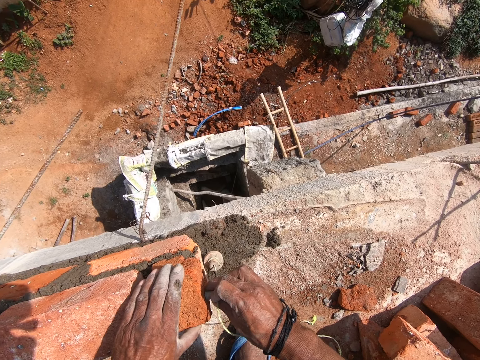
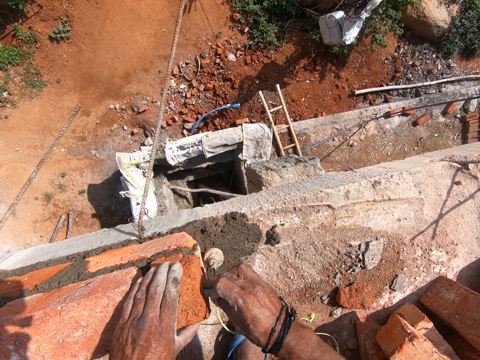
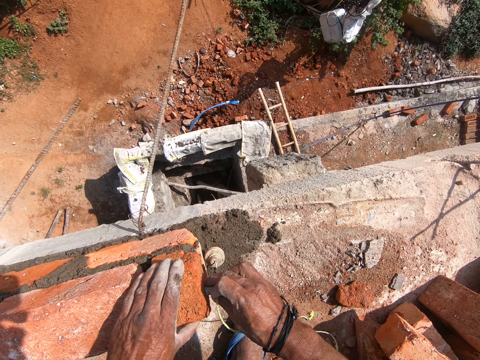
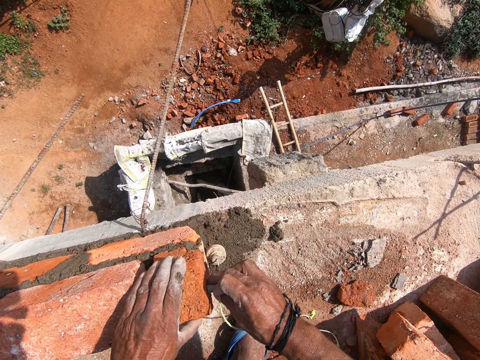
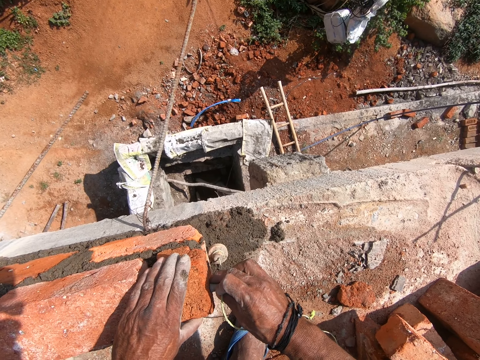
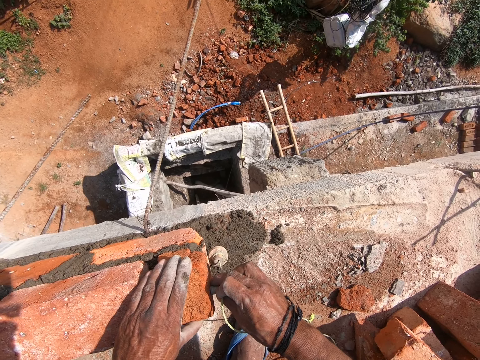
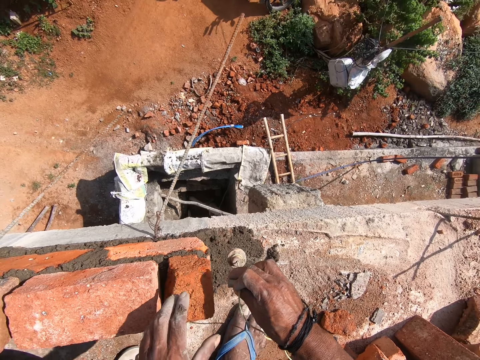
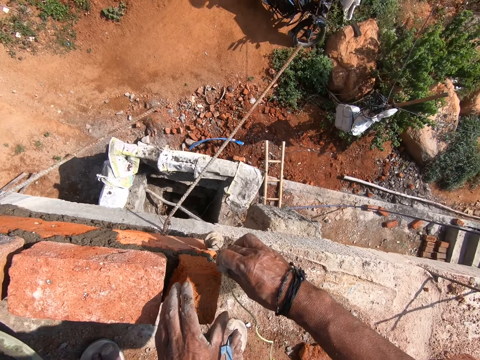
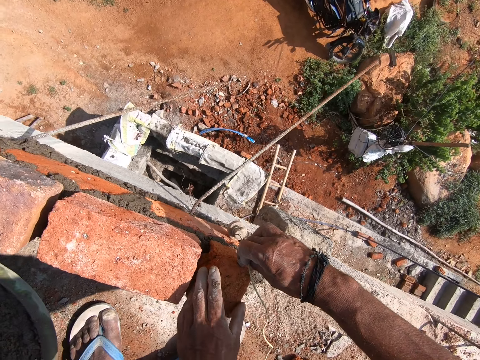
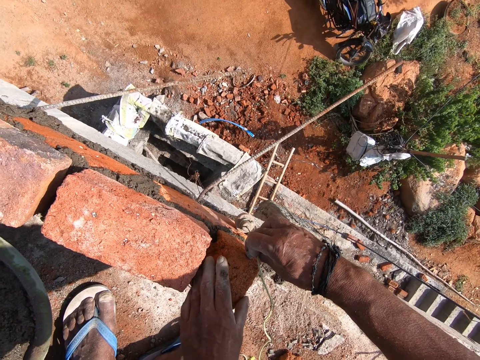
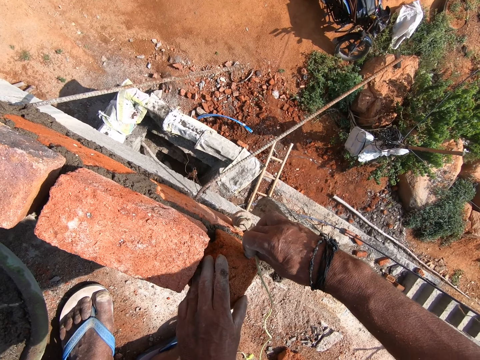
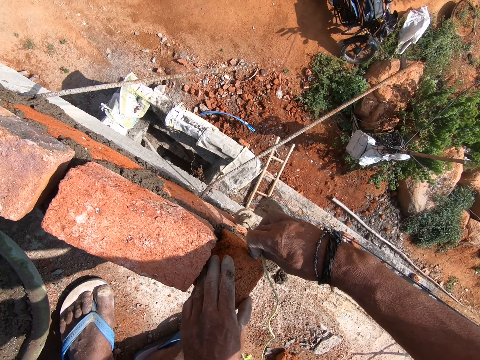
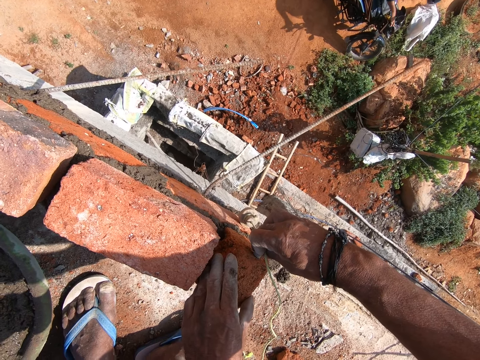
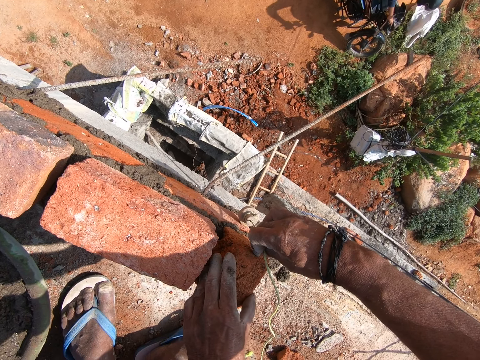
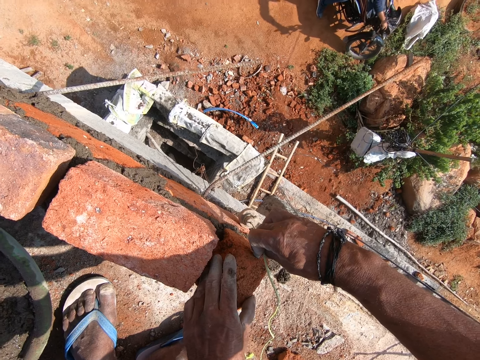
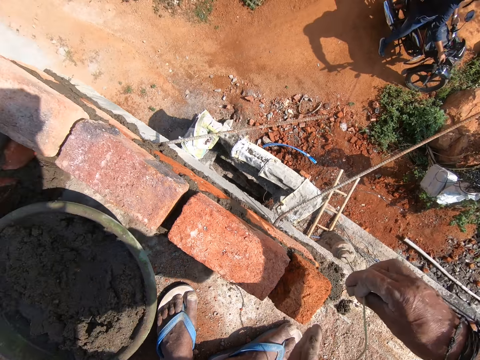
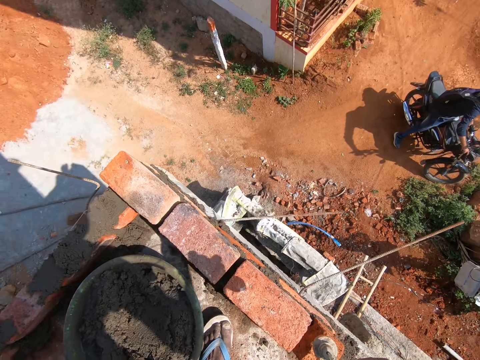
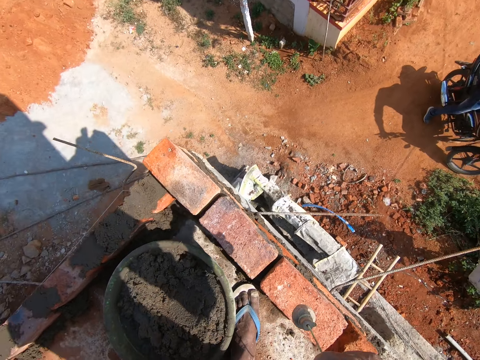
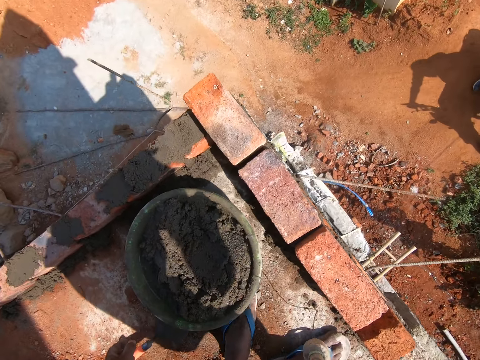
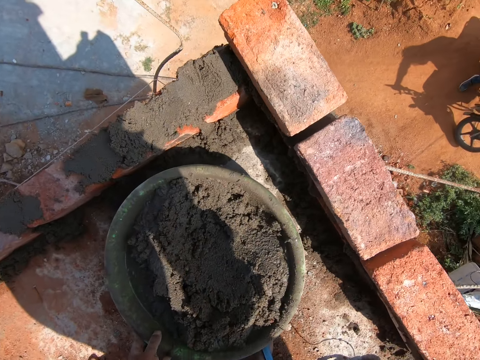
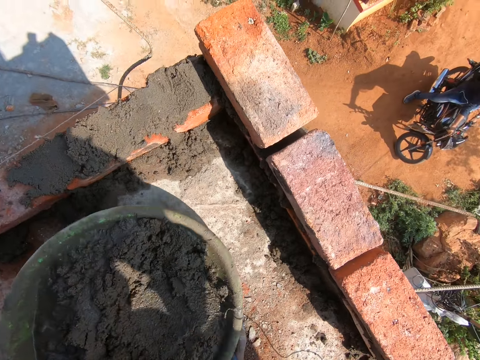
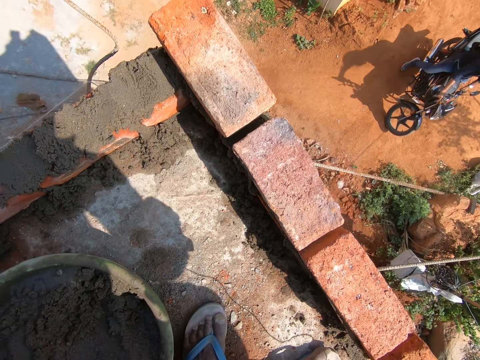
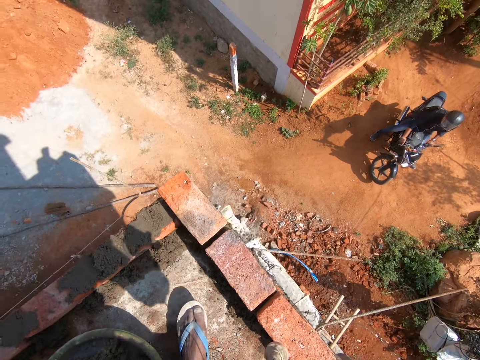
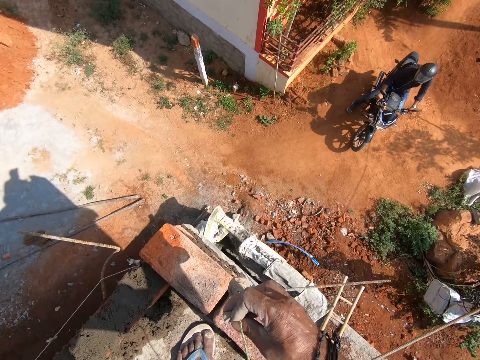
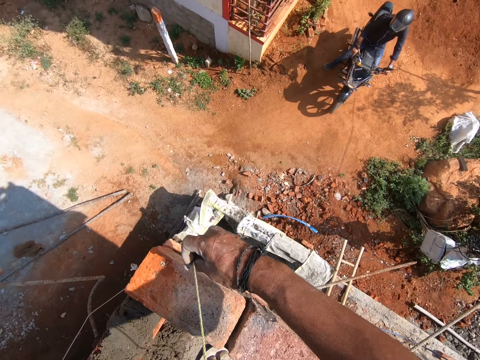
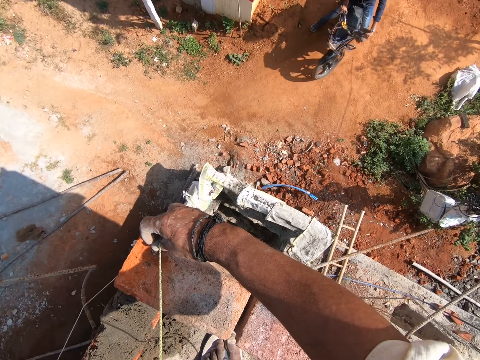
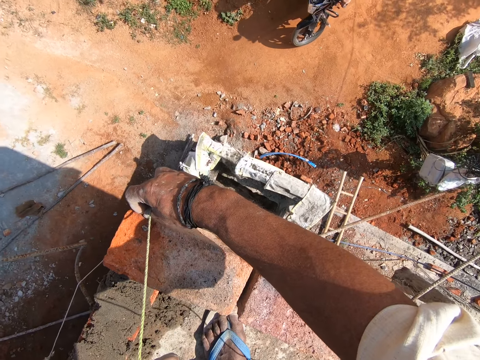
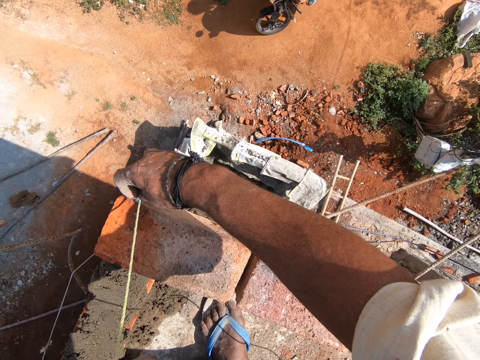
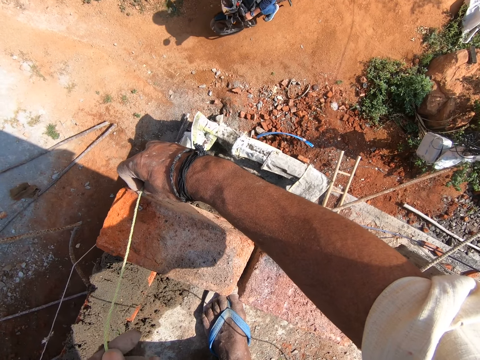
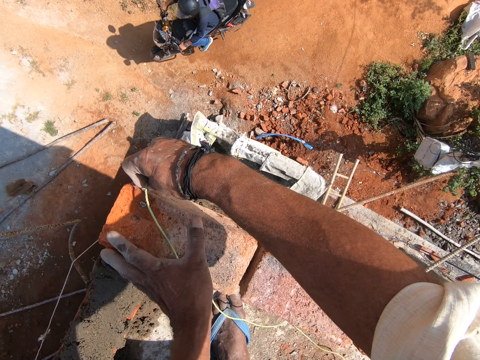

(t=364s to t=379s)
The camera wearer moves the brick with the left hand. They move the bowl of mortar aside. They place the plumb bob at the brick edge. They measure the brick with the thread.

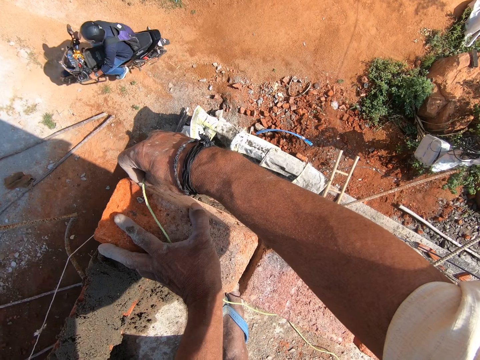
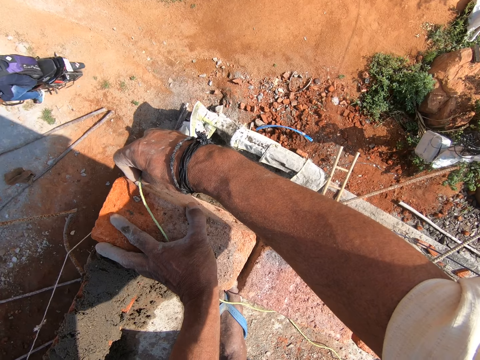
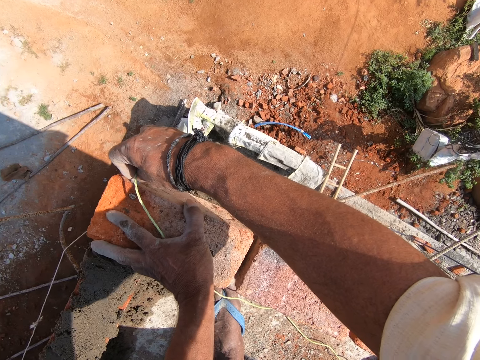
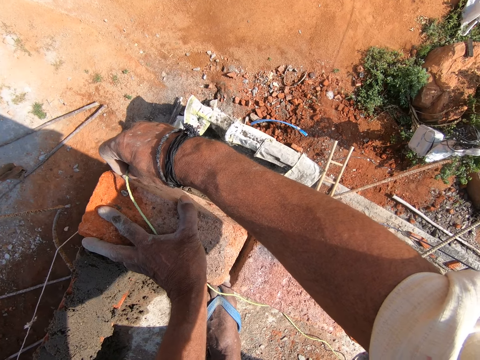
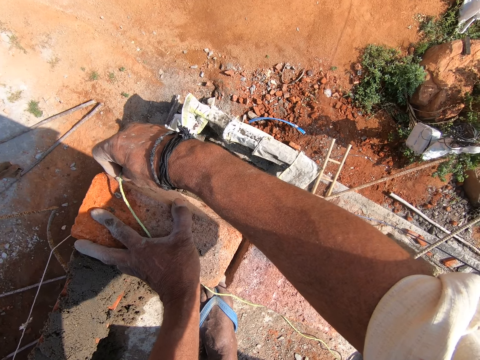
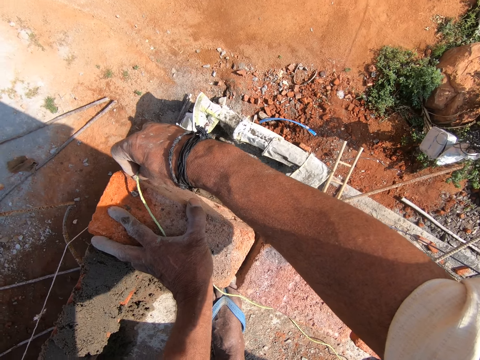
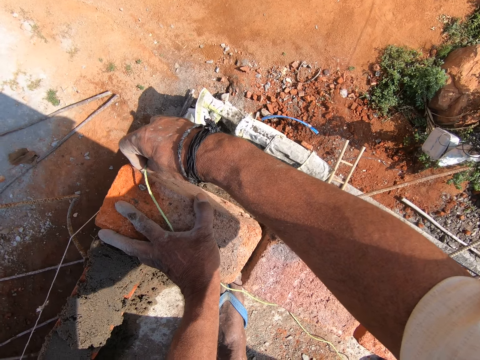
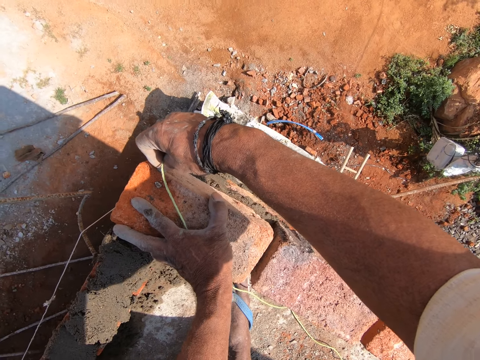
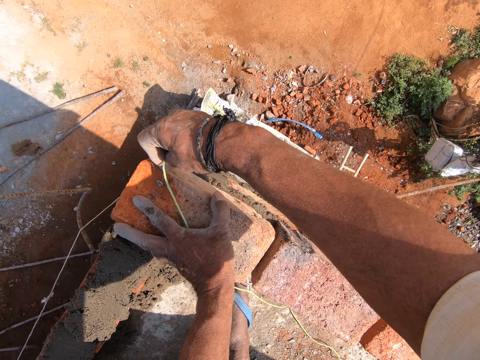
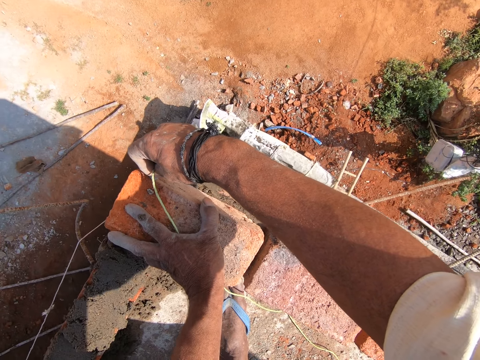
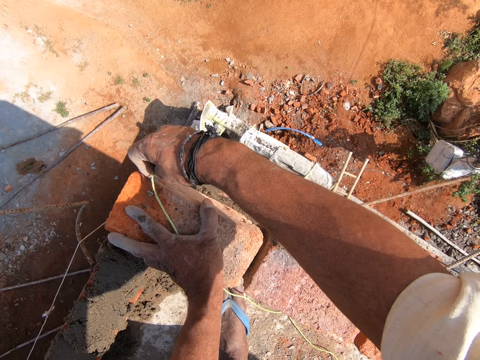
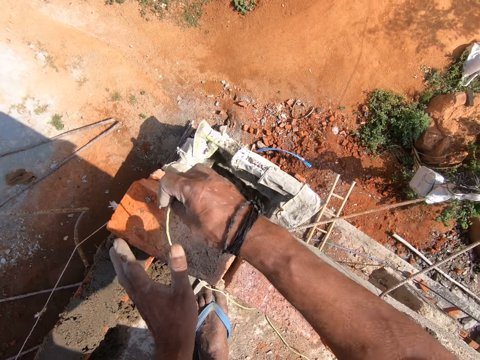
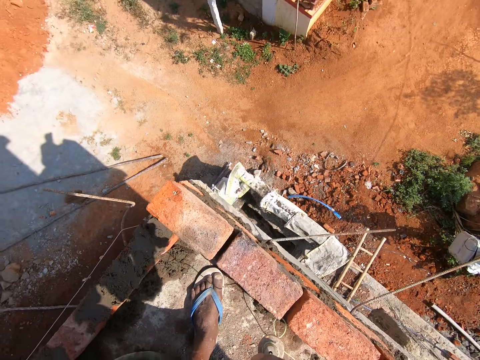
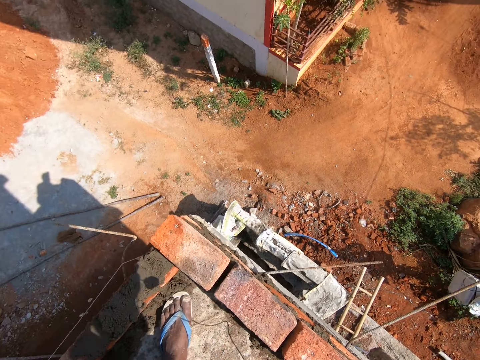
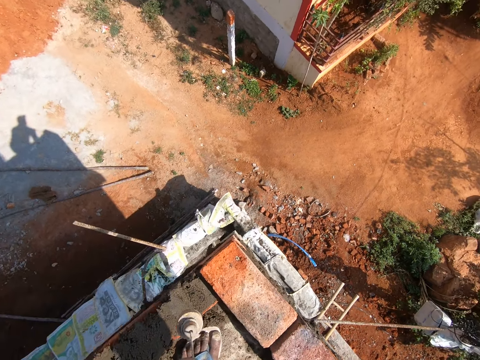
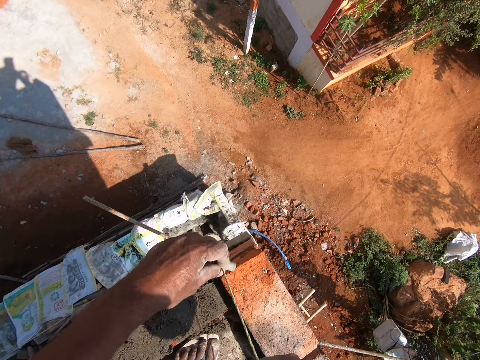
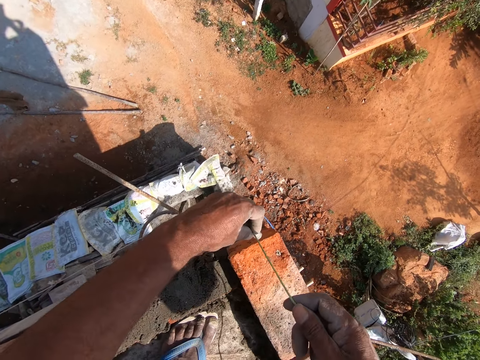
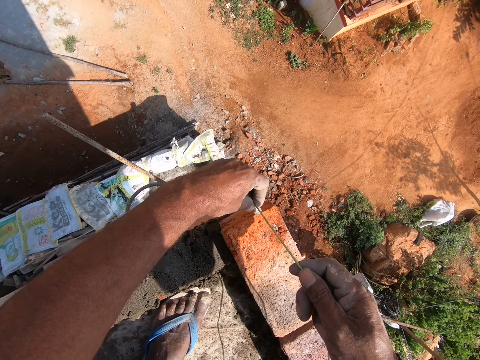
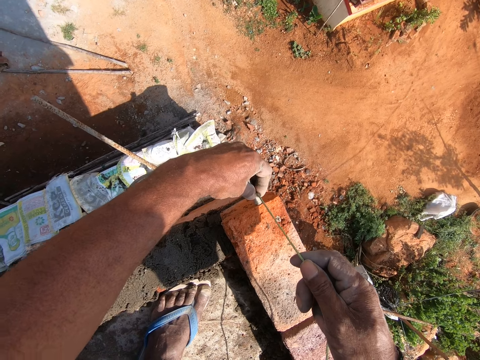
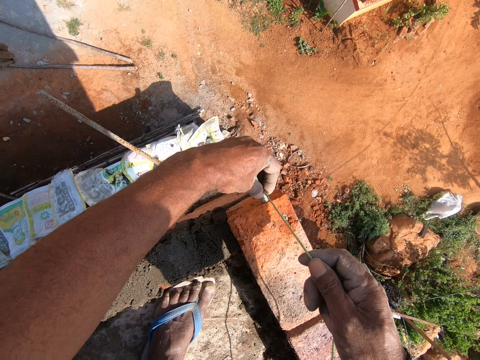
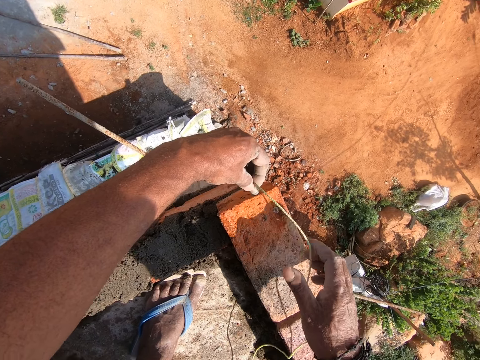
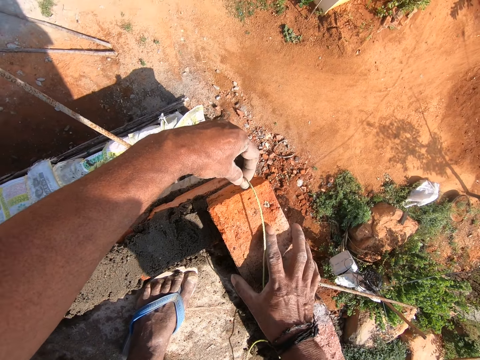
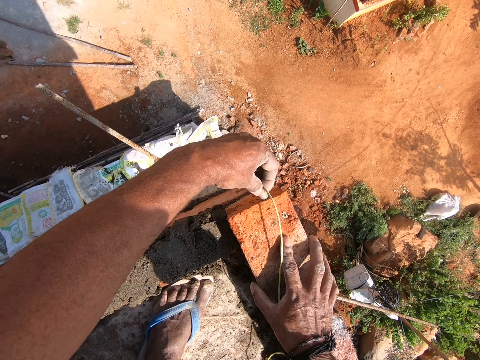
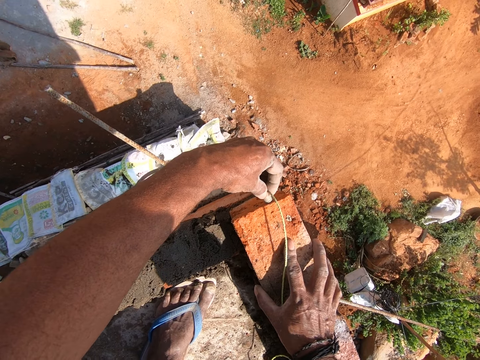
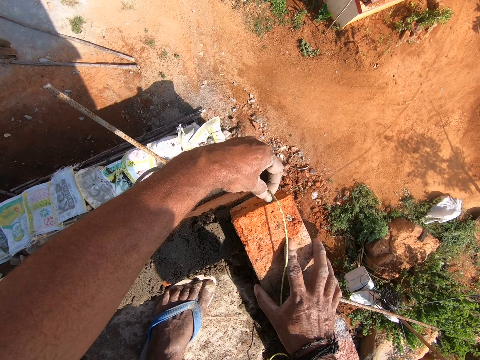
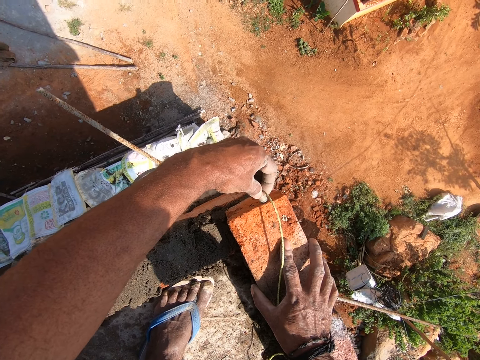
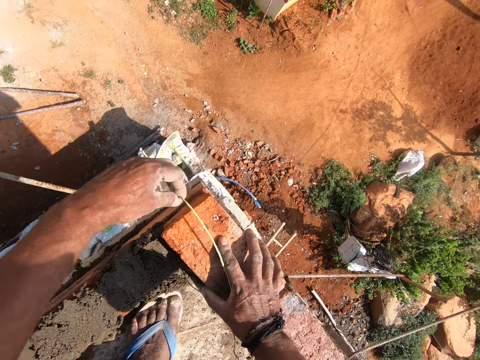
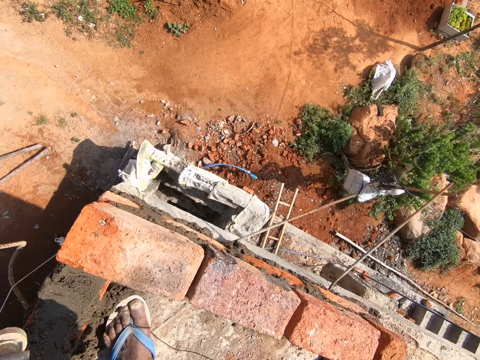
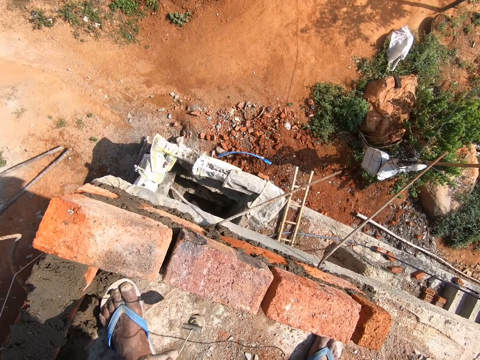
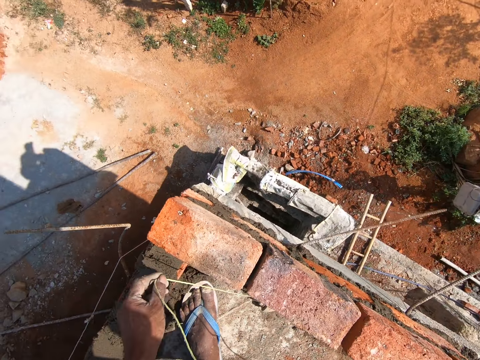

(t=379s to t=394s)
The camera wearer moves the brick with his left hand. He holds the brick with his hand. He measures the brick with the thread. He places the plumb bob at the brick edge. He measures the brick with the thread. He holds the brick with his right hand. He measures the brick with the thread.
